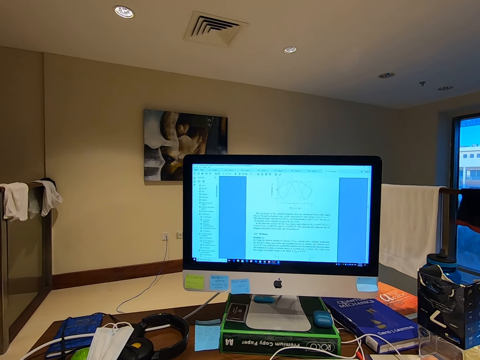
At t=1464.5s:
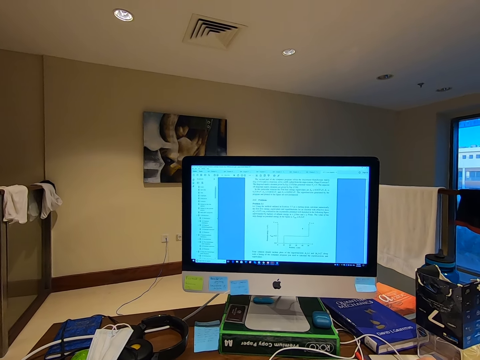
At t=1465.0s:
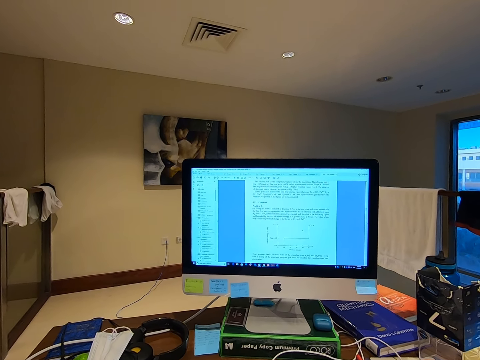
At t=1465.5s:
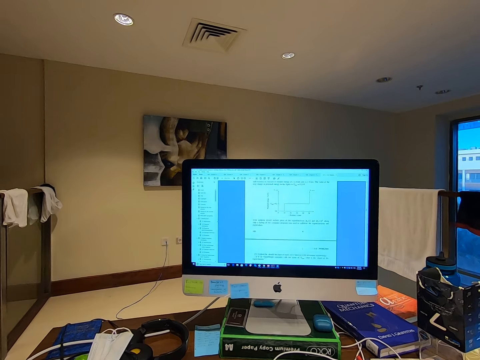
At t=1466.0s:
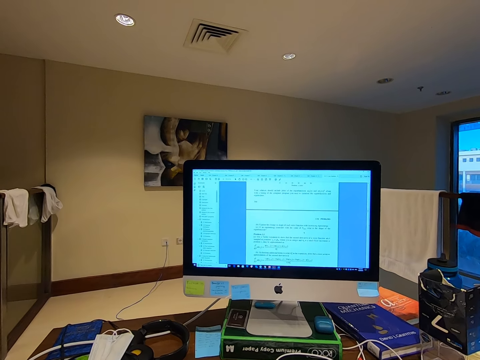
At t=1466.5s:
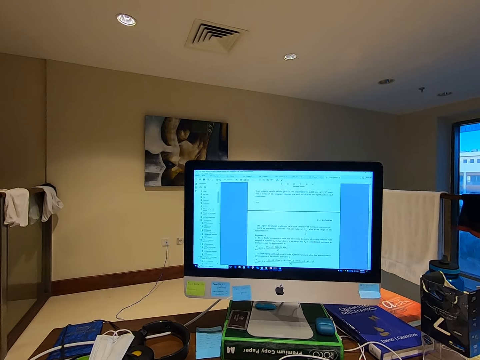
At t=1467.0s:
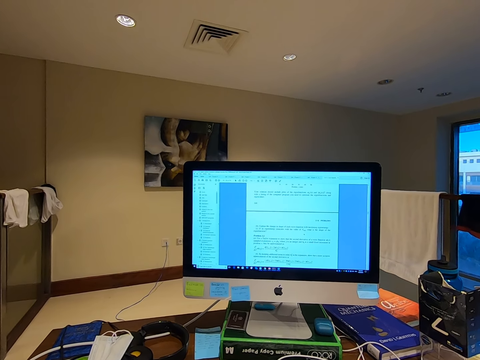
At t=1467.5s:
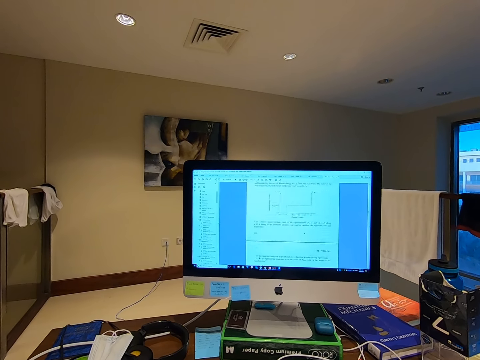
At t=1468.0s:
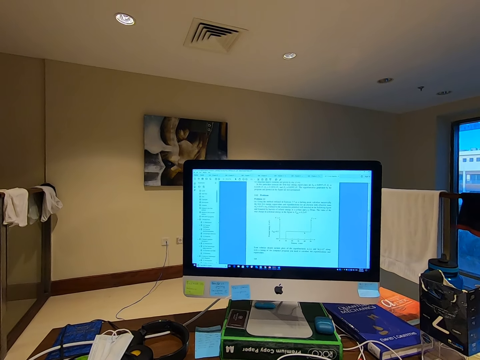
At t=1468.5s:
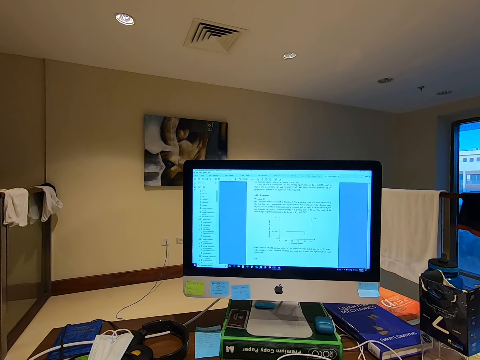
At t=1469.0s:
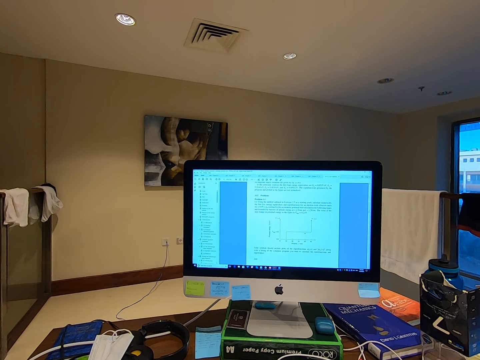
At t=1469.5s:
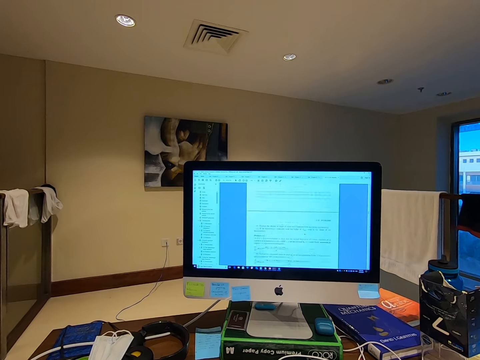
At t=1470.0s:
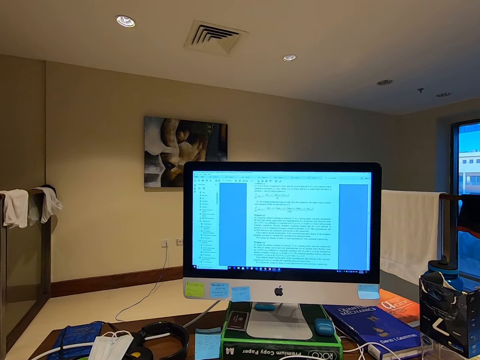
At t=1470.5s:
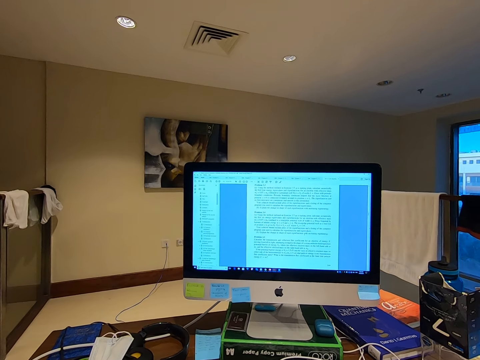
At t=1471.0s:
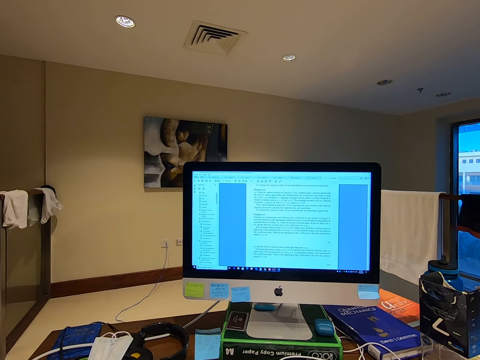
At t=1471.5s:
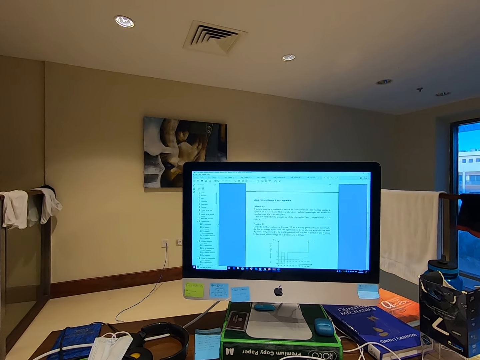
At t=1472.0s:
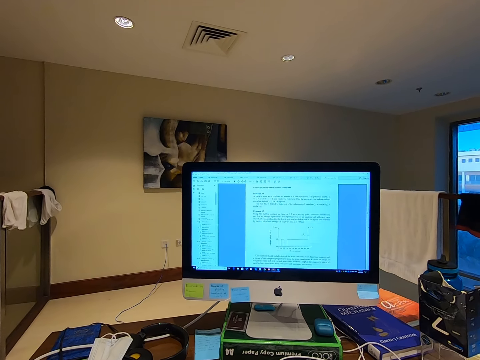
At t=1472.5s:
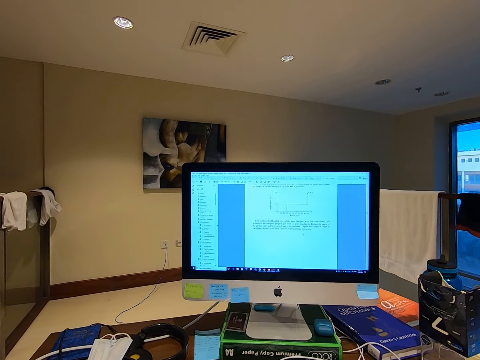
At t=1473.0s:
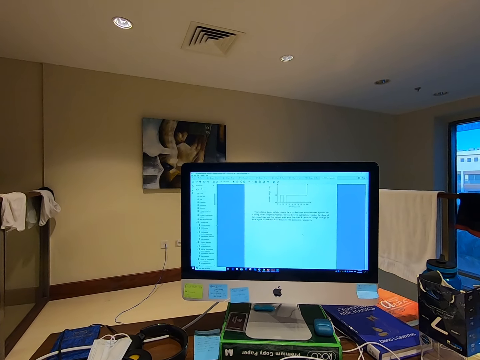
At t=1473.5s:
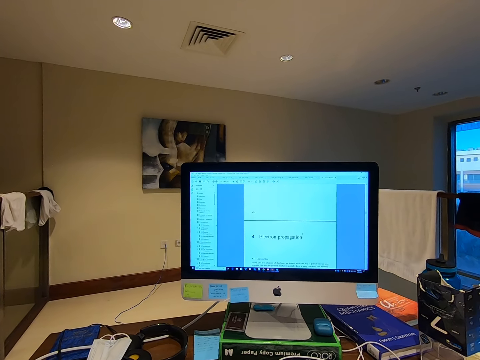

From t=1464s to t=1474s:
The camera wearer stares at the computer.

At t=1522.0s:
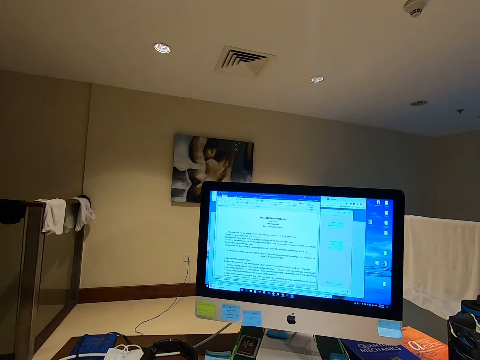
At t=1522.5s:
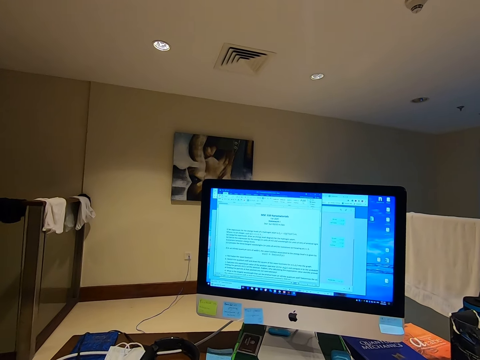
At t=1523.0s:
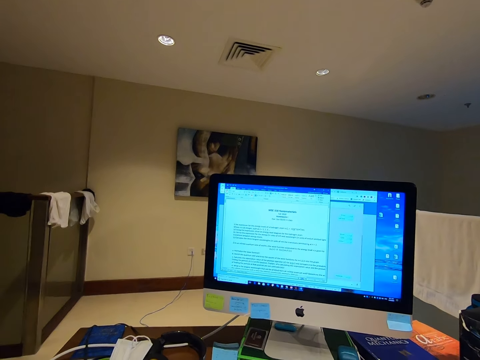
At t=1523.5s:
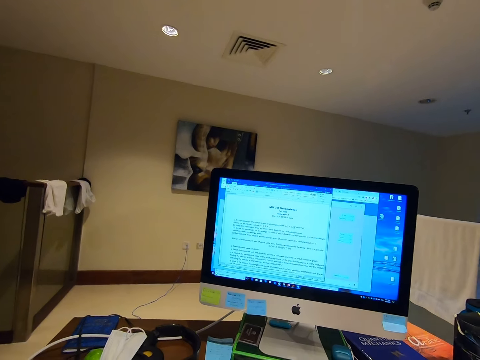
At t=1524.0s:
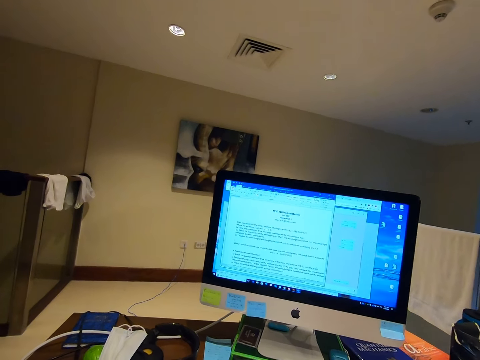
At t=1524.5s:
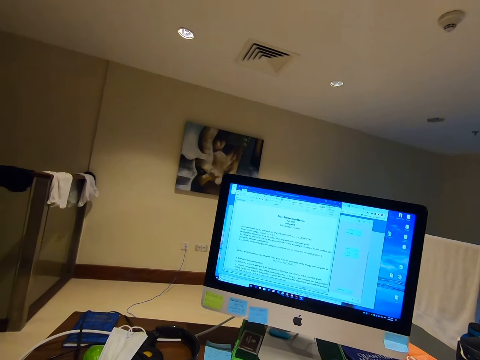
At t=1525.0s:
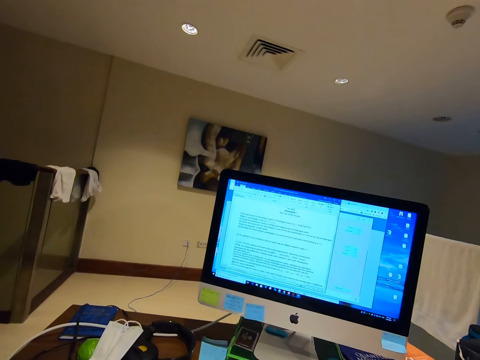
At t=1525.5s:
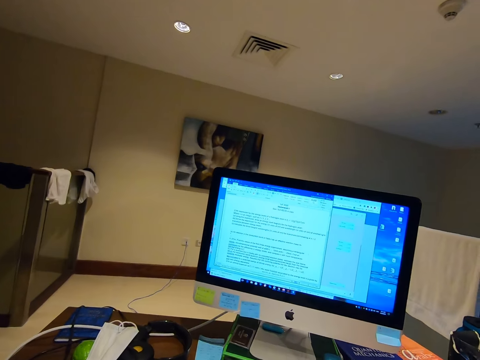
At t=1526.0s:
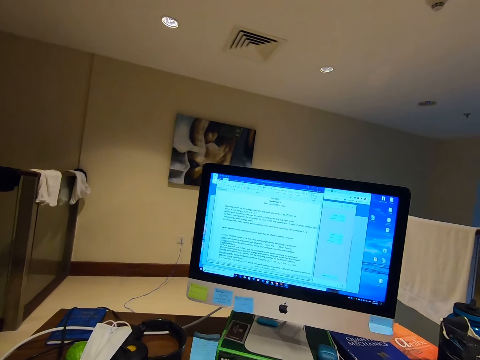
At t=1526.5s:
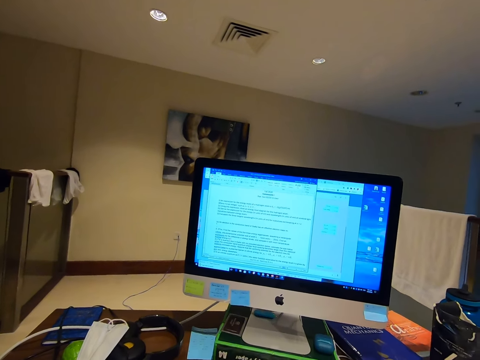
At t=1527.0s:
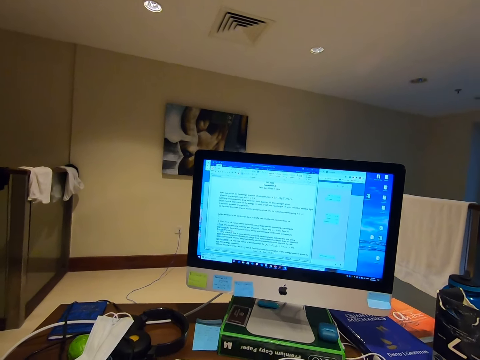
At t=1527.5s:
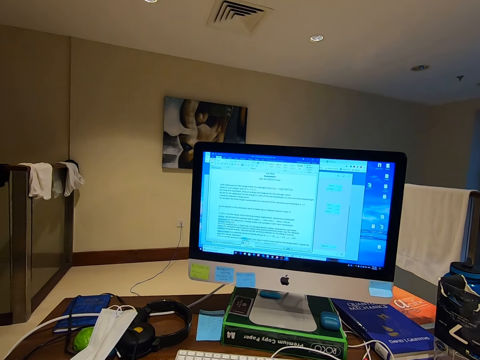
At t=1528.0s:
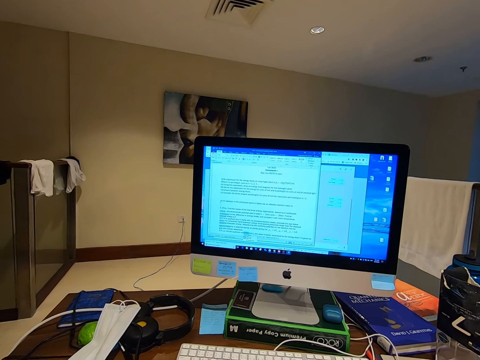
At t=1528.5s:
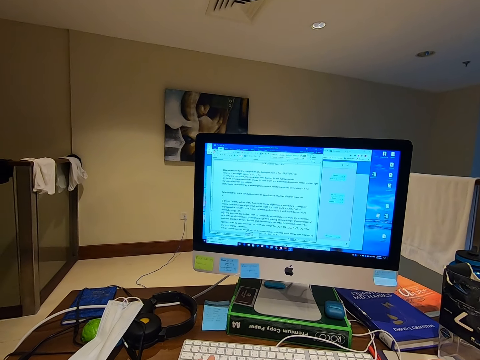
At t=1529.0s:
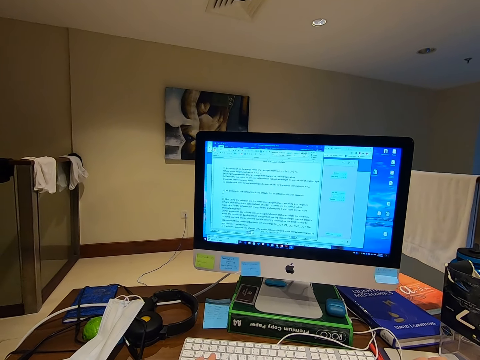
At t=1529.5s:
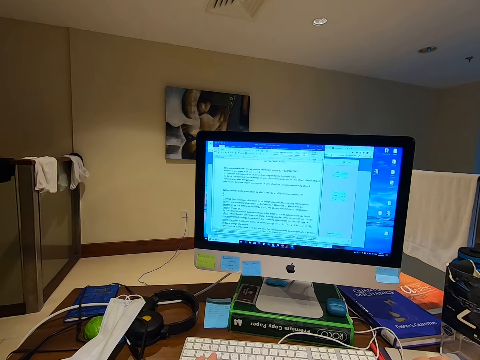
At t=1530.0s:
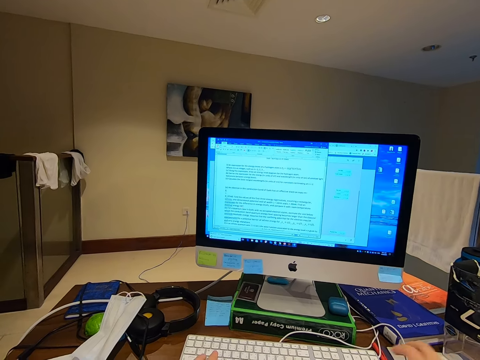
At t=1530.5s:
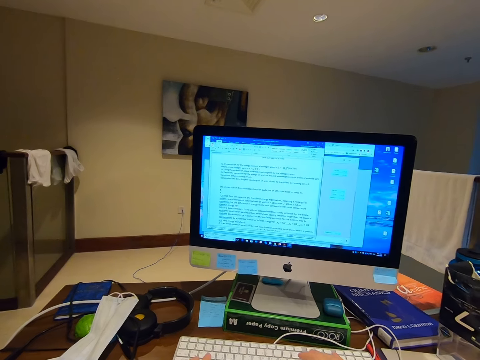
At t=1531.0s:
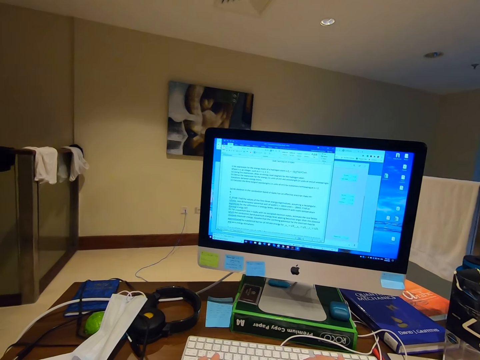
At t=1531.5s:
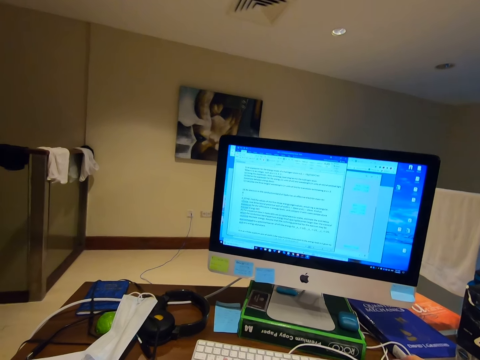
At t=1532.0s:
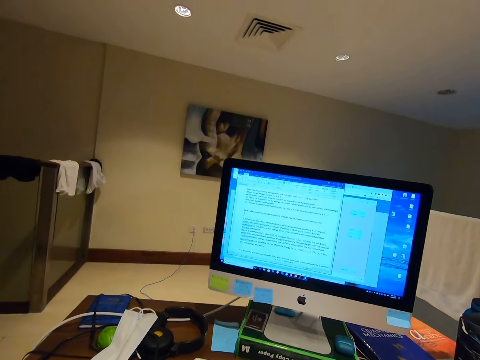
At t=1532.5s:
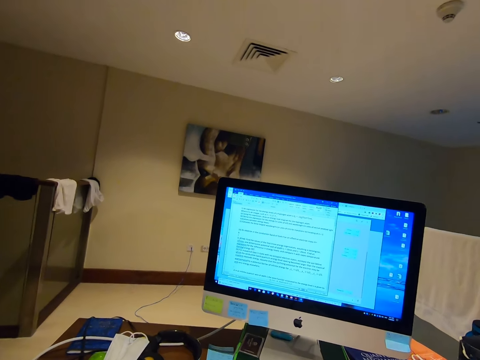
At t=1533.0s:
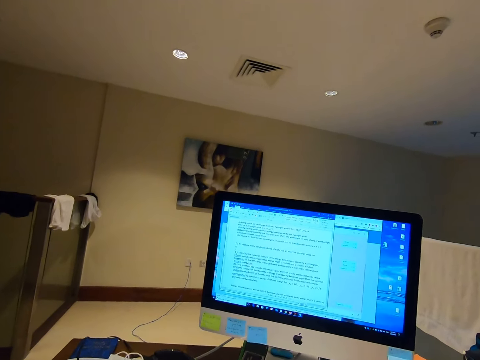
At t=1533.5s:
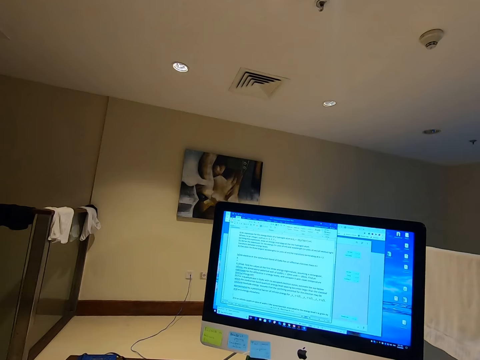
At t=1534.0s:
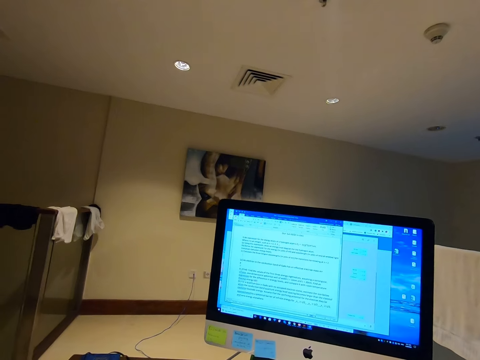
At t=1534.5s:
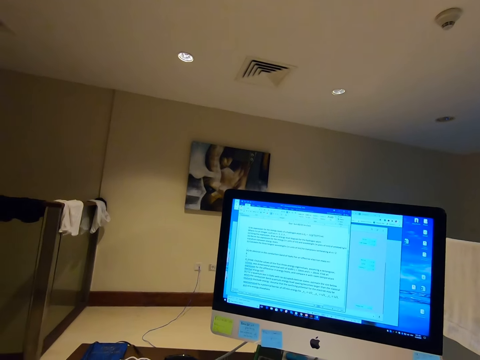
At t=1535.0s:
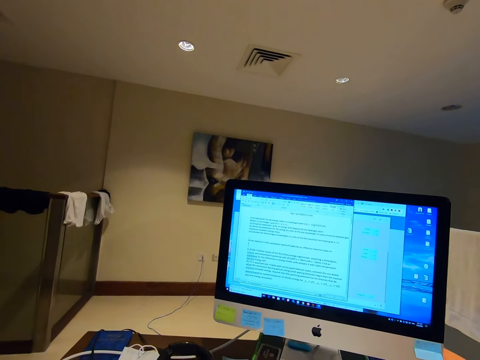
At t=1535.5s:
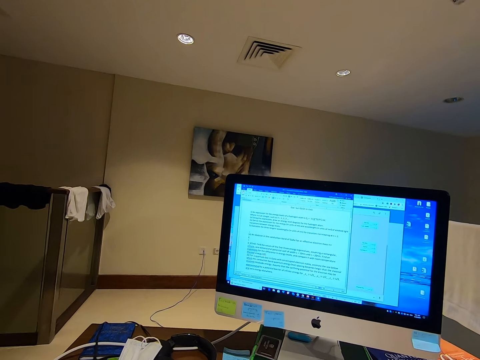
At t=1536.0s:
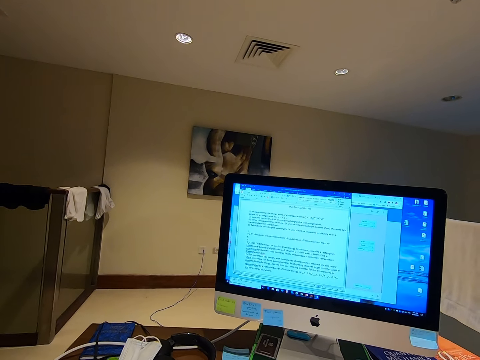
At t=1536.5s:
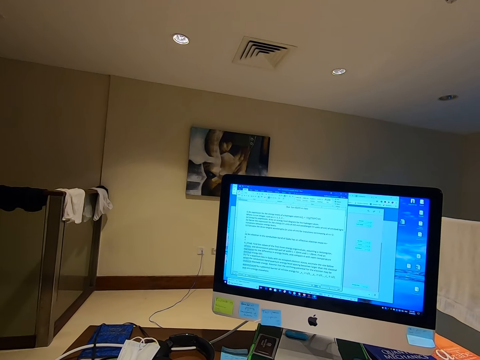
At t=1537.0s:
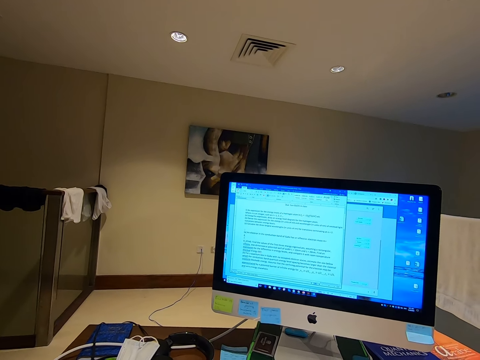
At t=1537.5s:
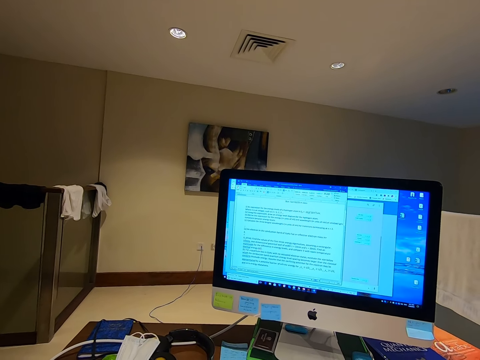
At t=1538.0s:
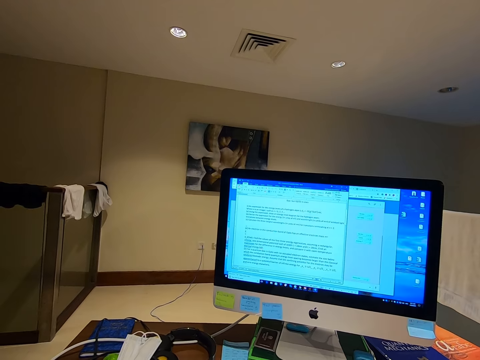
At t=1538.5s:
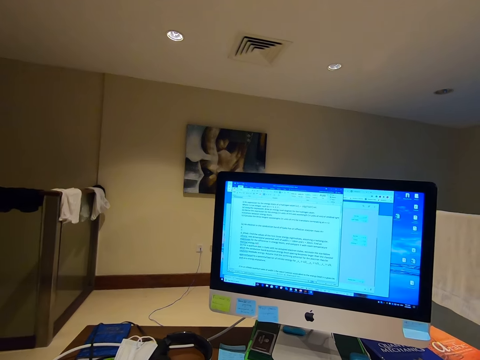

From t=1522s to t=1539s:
The camera wearer stares at the computer desktop. They type on the keyboard. They stare at the computer.
